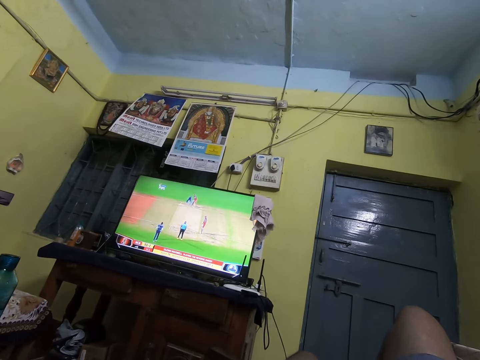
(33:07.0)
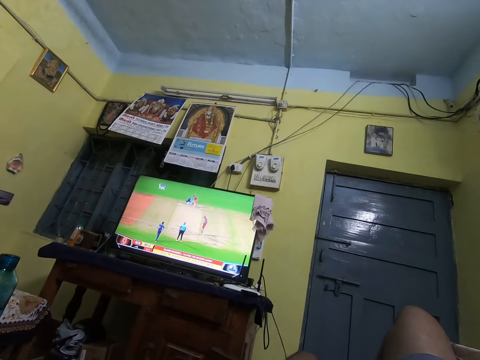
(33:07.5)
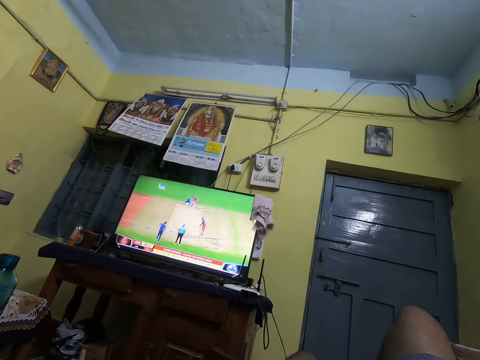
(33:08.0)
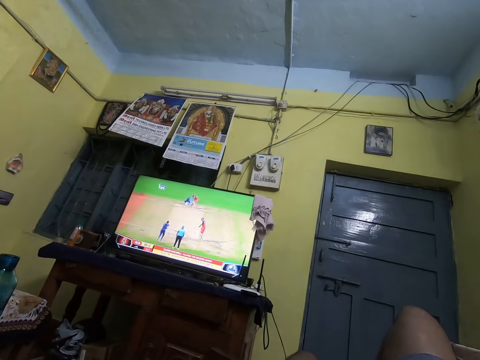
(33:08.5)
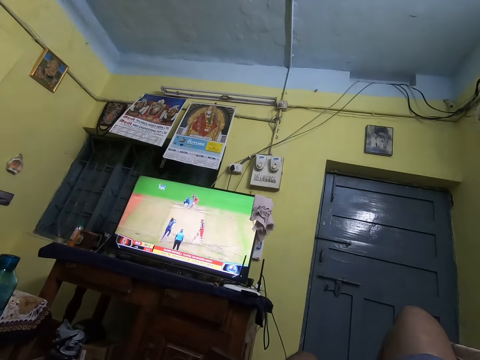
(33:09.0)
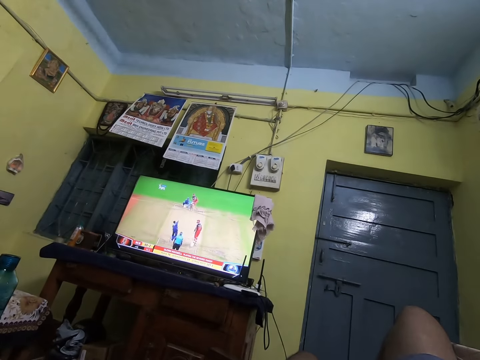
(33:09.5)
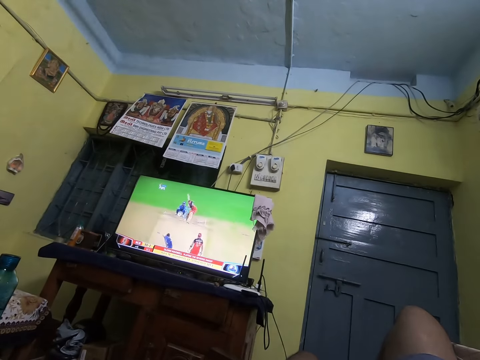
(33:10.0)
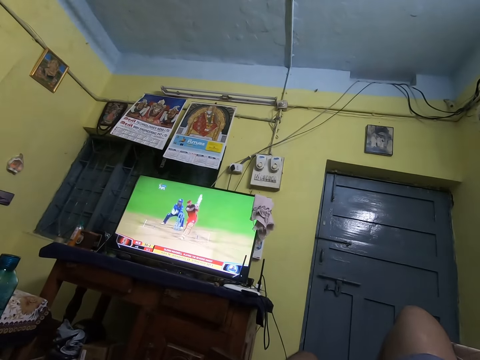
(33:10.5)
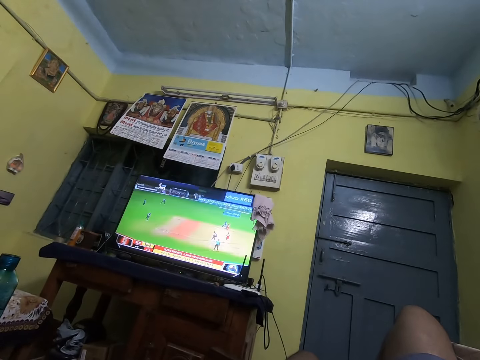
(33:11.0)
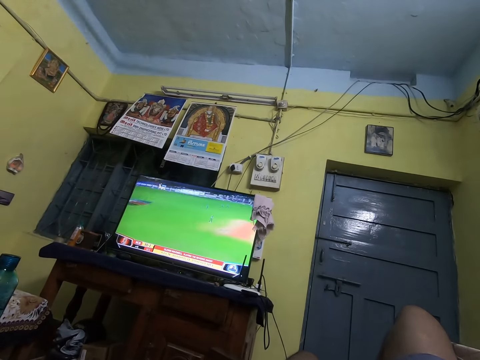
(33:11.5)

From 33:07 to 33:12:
The camera wearer watches television.

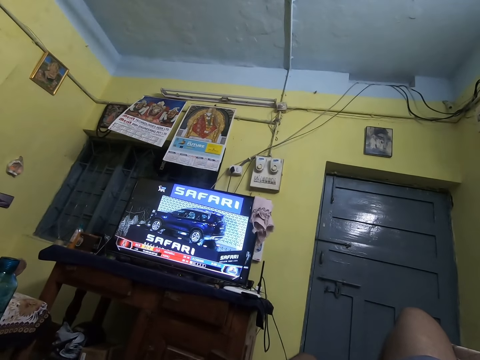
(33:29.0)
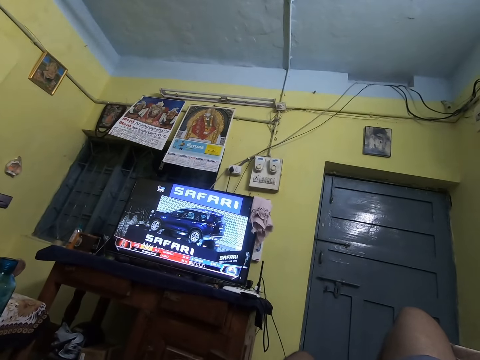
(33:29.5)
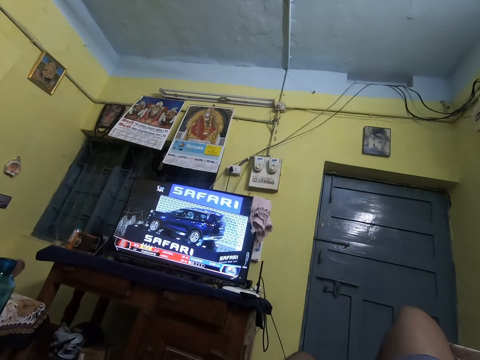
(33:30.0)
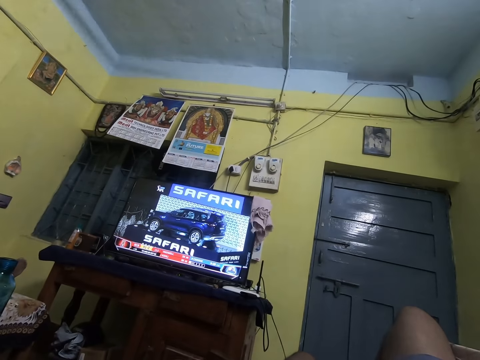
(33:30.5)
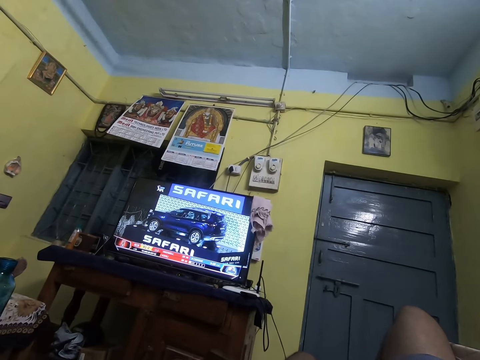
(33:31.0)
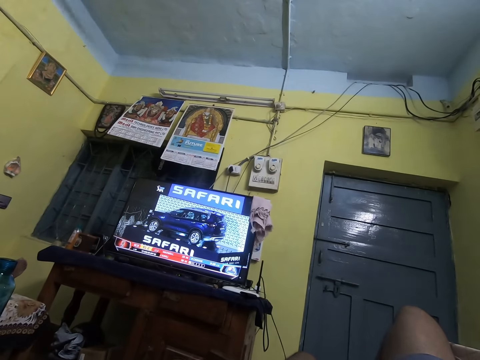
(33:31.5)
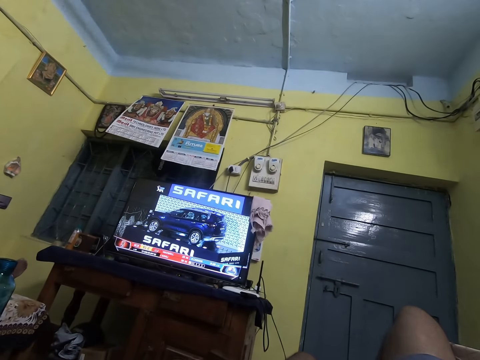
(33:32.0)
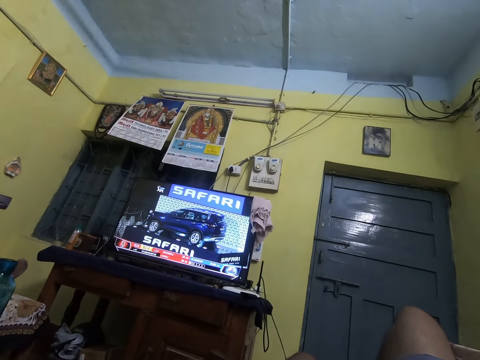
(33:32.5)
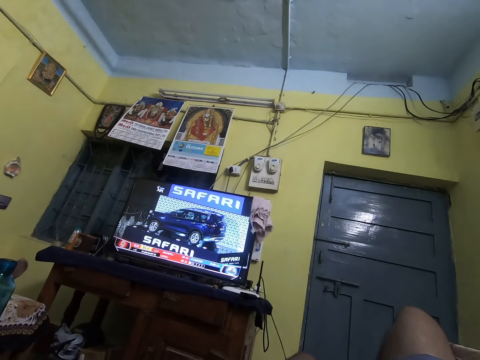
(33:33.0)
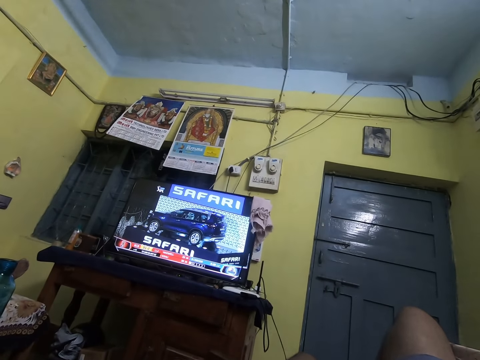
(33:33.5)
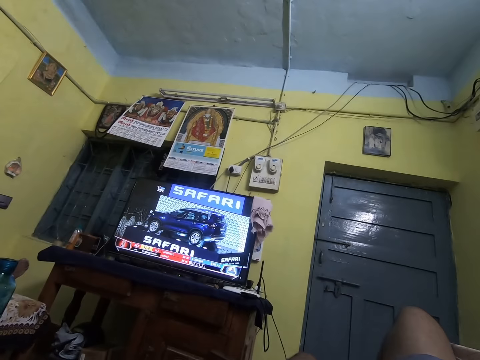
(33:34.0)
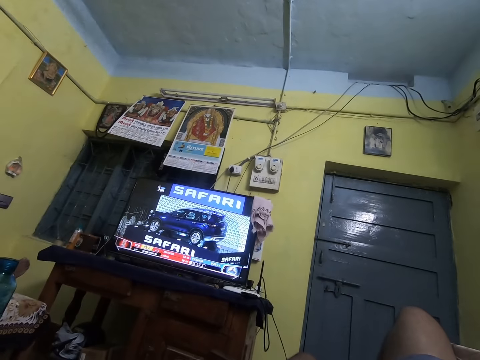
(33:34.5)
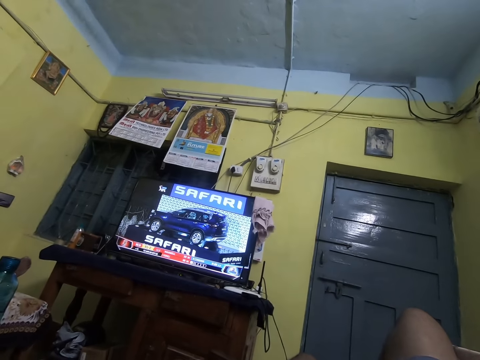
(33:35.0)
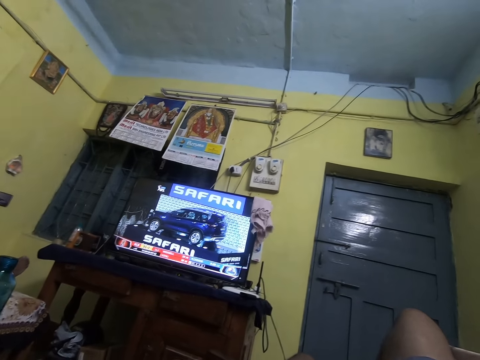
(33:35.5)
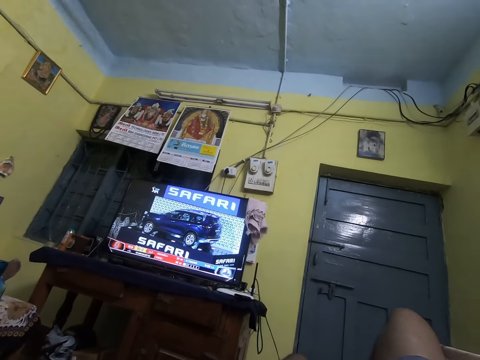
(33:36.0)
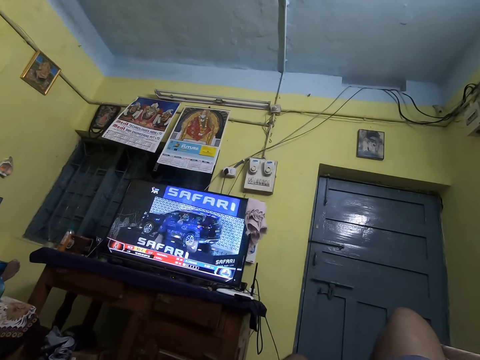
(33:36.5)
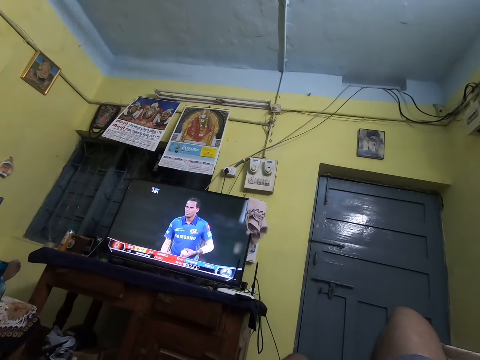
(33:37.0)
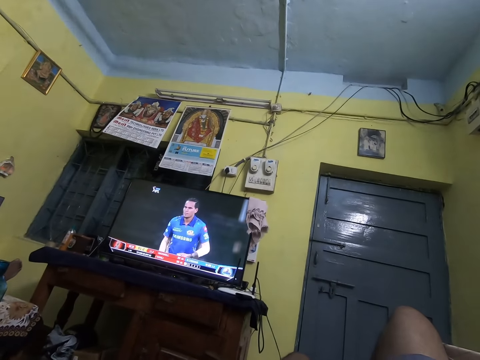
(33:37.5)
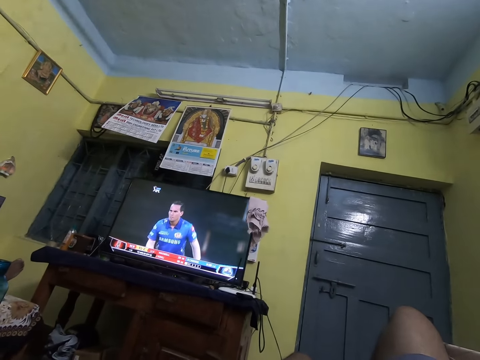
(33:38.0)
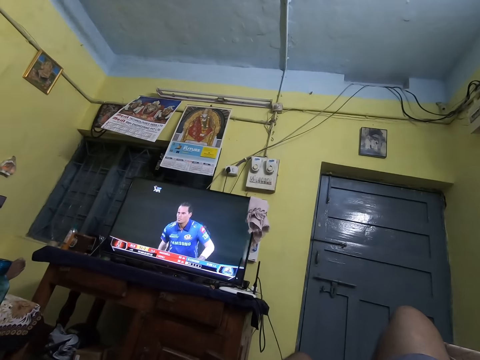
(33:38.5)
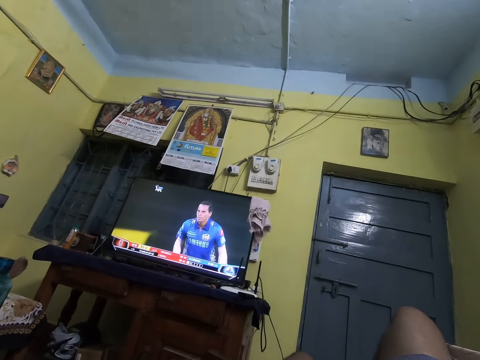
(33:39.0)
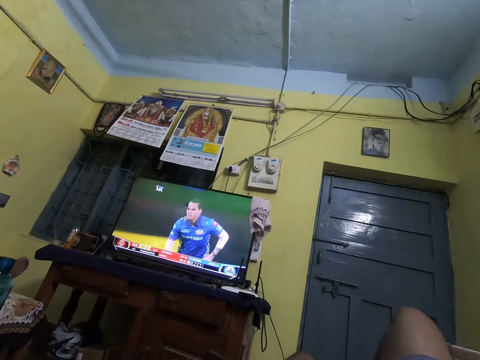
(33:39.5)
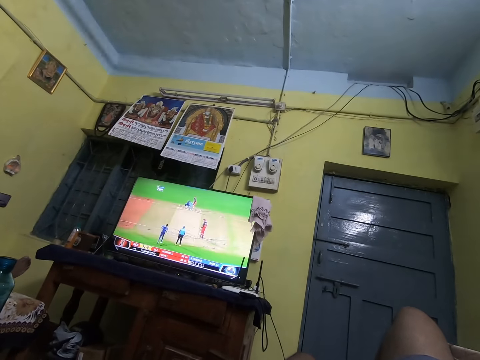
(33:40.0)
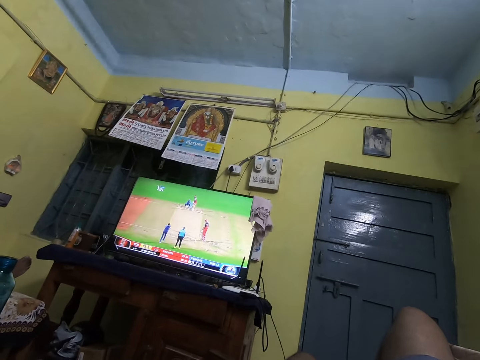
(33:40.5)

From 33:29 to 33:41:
The camera wearer watches television. They watch television again.

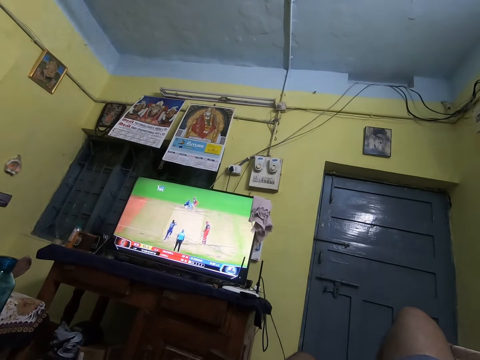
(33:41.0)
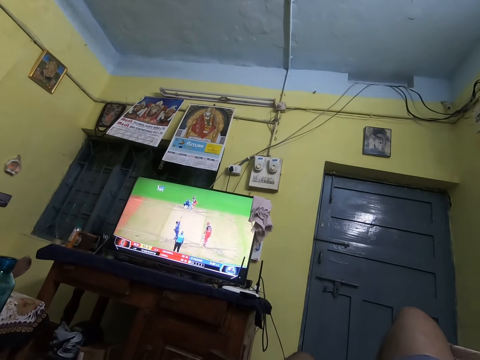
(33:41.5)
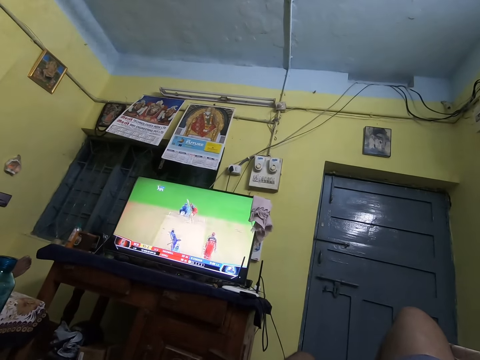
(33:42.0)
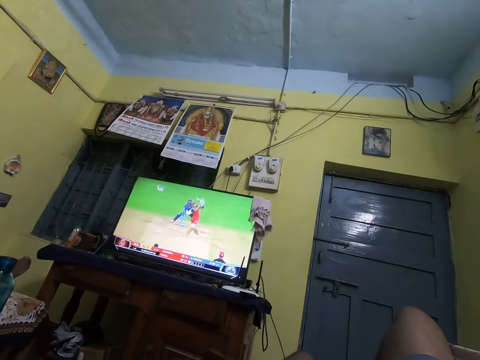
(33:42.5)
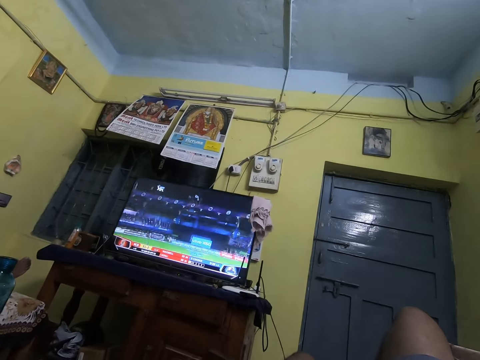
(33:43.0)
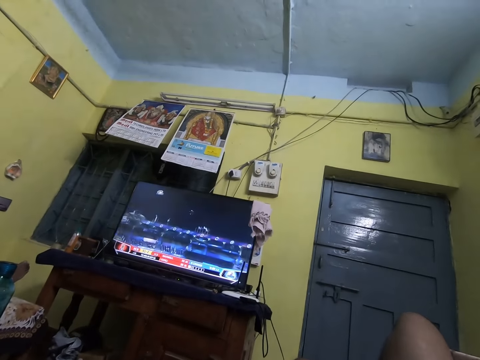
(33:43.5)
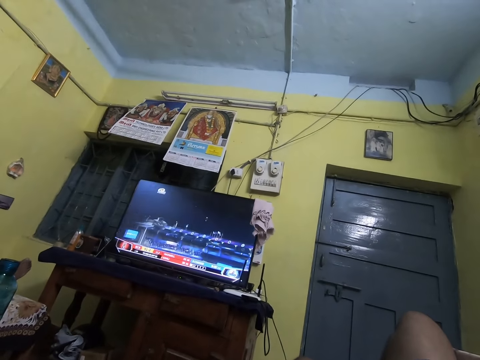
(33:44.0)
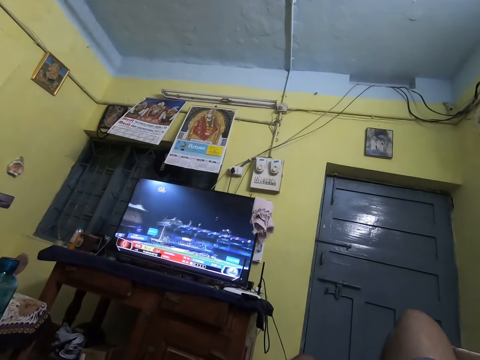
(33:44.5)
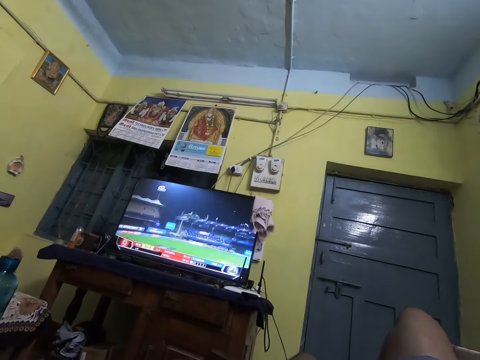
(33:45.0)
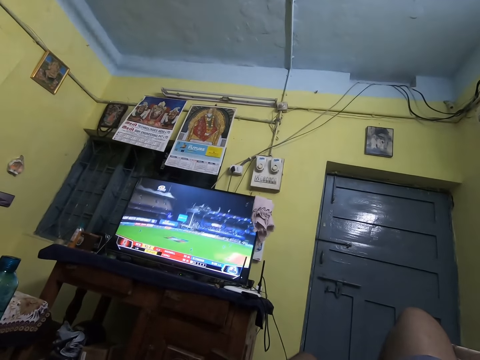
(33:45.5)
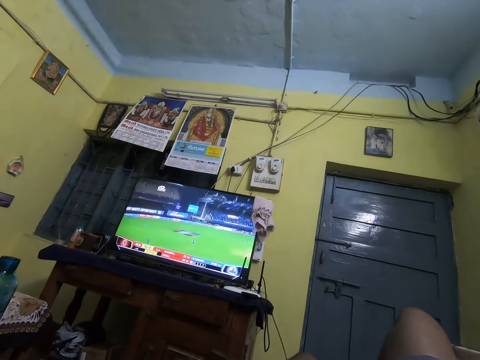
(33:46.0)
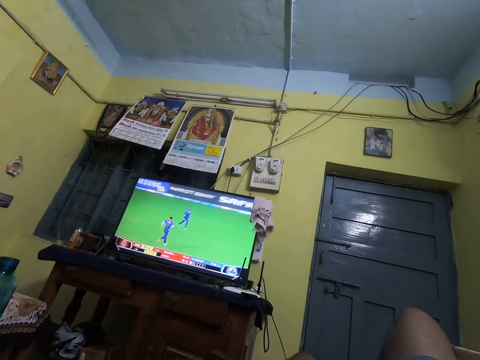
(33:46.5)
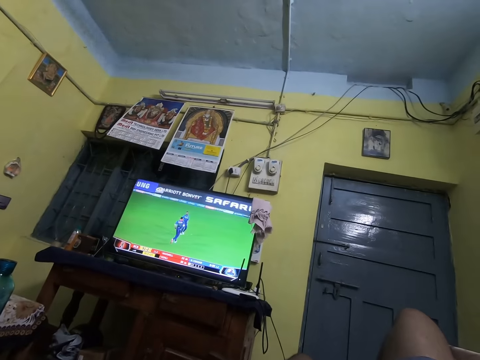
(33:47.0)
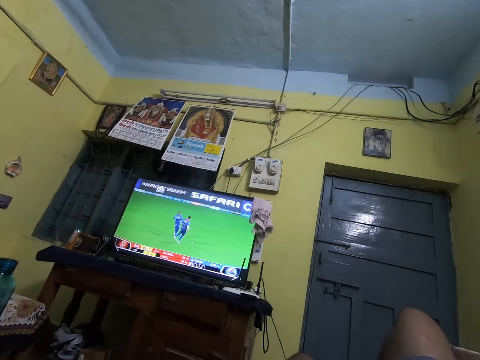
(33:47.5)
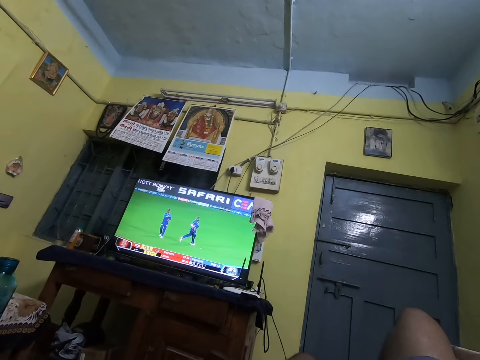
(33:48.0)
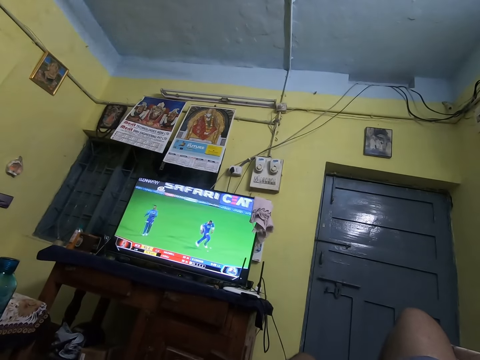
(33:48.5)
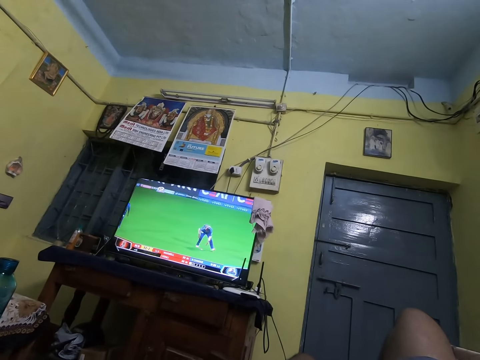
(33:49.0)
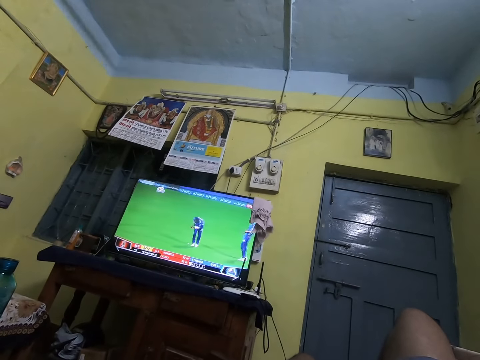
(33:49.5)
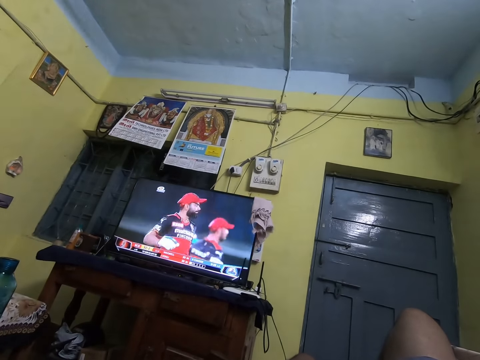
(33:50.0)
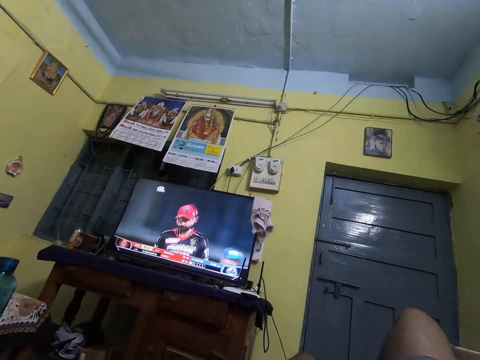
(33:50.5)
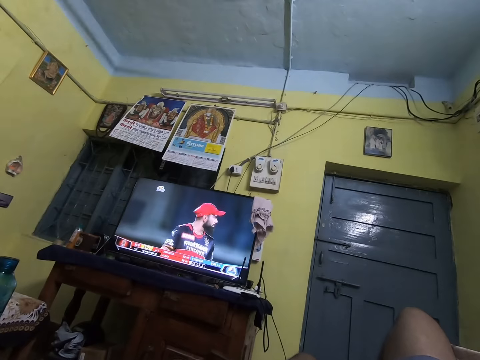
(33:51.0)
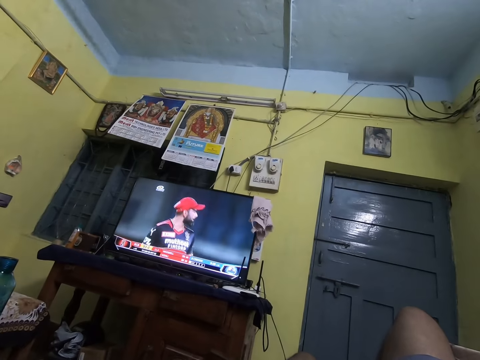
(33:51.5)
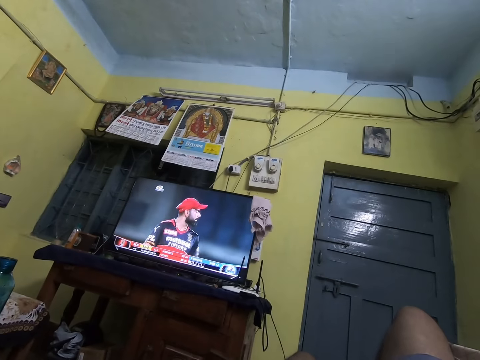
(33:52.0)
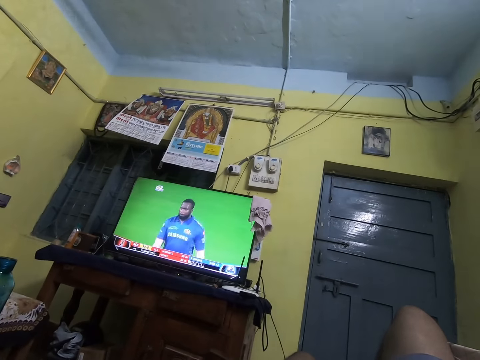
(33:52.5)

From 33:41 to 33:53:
The camera wearer talks in the house. They watch television. They watch television again.
